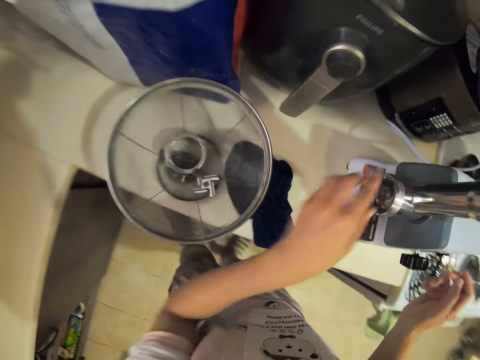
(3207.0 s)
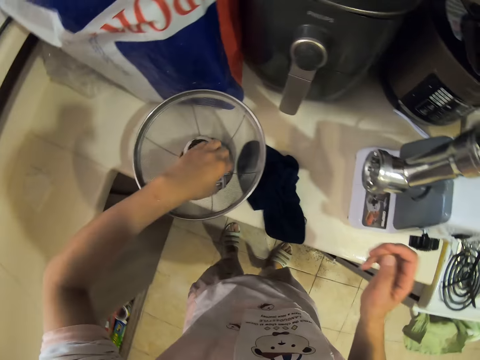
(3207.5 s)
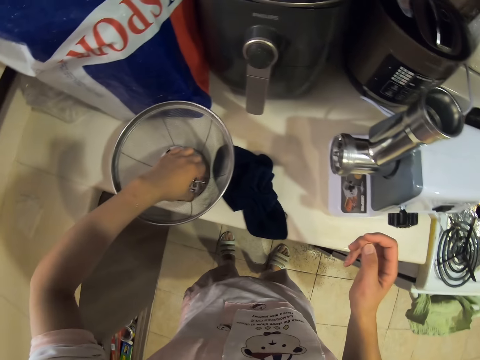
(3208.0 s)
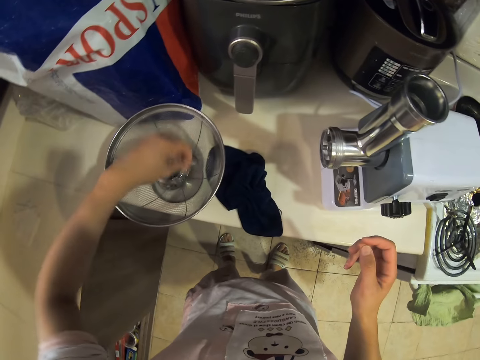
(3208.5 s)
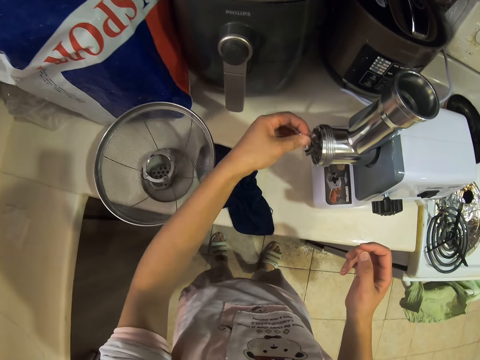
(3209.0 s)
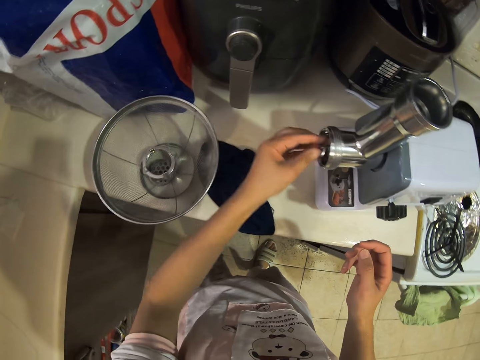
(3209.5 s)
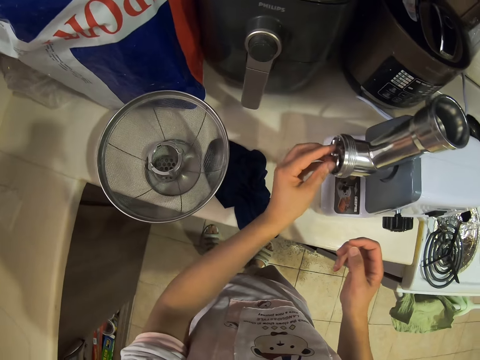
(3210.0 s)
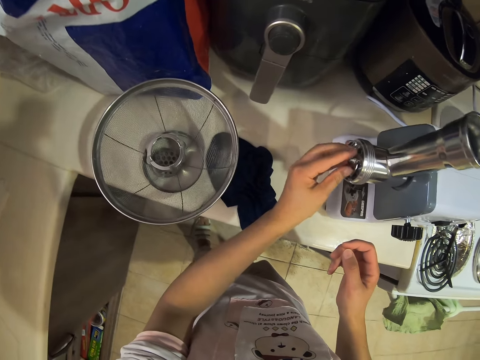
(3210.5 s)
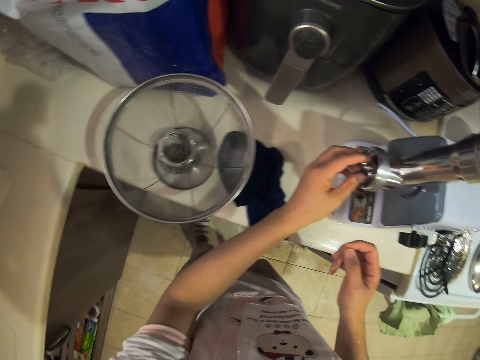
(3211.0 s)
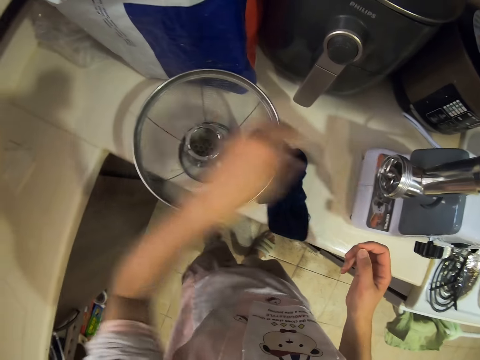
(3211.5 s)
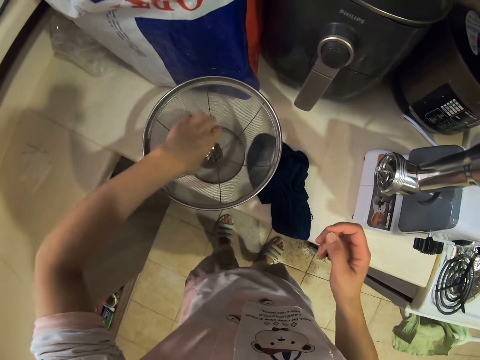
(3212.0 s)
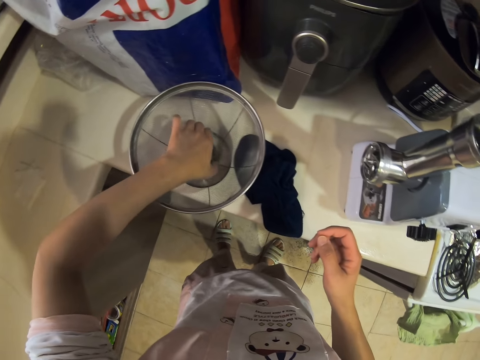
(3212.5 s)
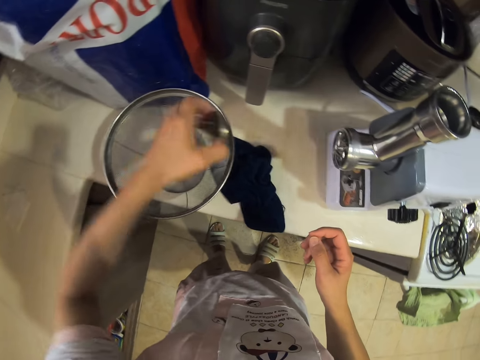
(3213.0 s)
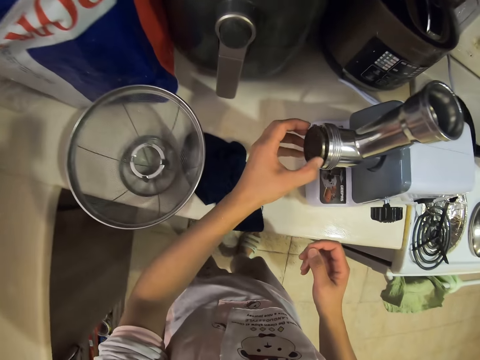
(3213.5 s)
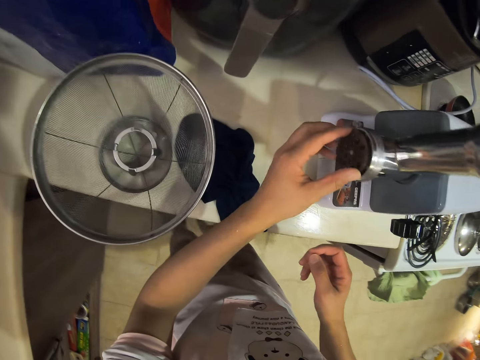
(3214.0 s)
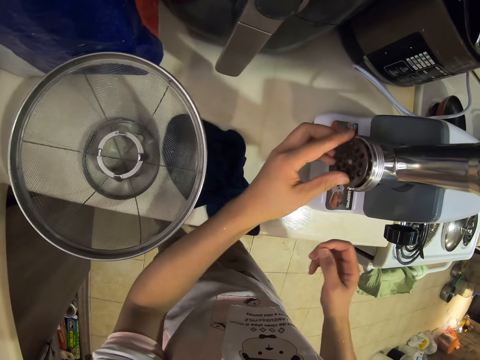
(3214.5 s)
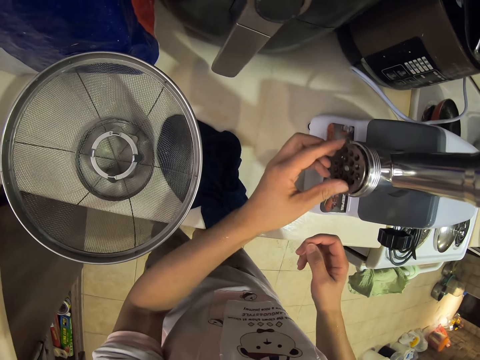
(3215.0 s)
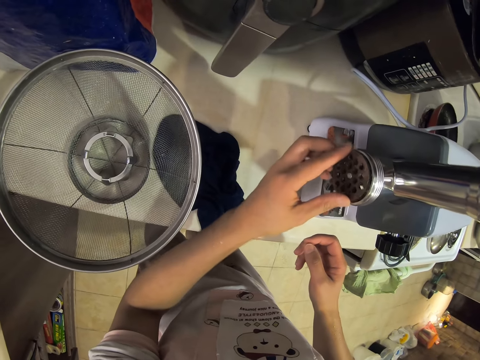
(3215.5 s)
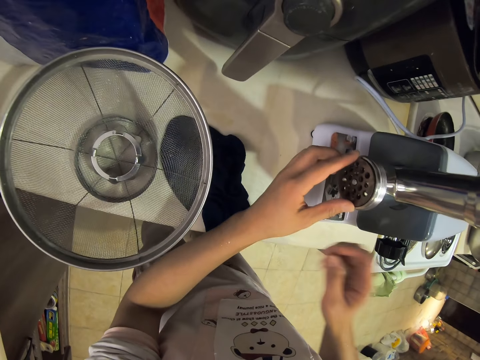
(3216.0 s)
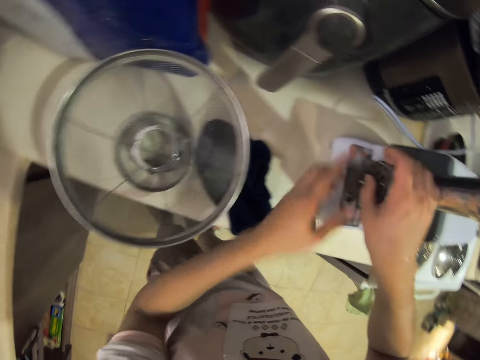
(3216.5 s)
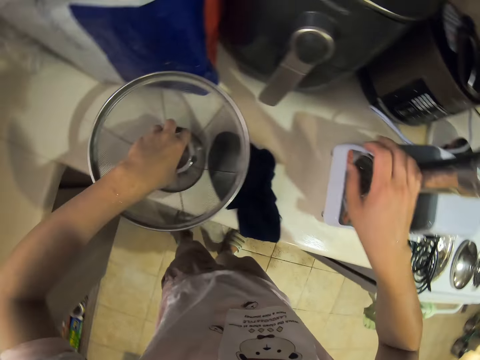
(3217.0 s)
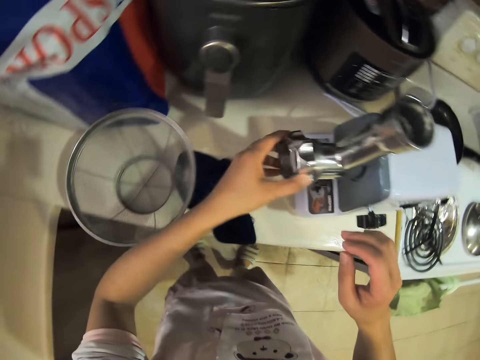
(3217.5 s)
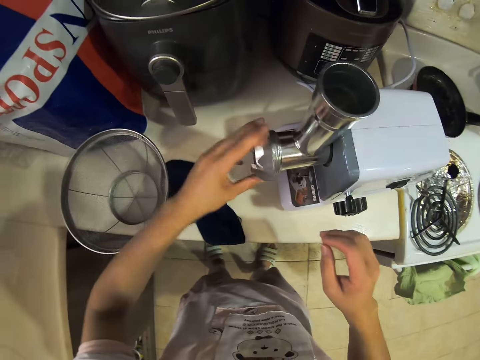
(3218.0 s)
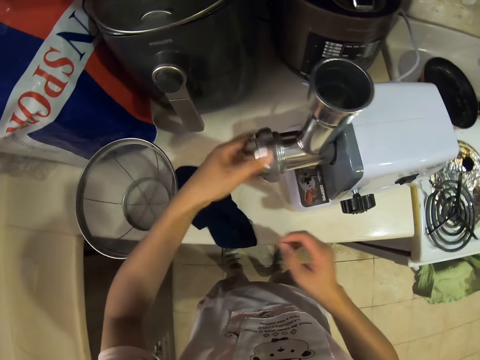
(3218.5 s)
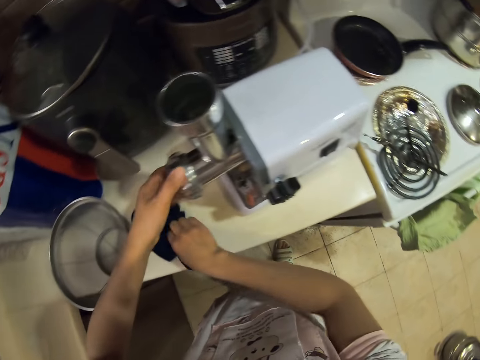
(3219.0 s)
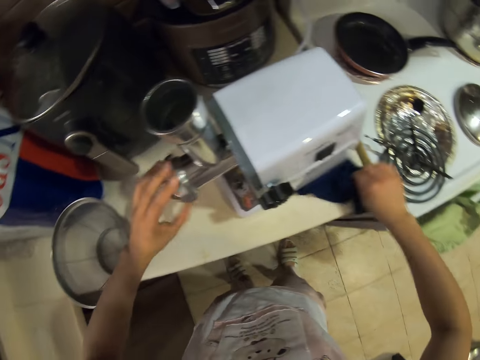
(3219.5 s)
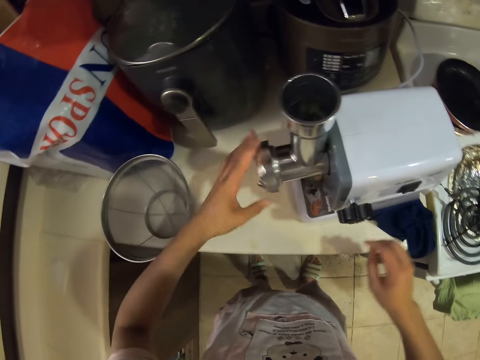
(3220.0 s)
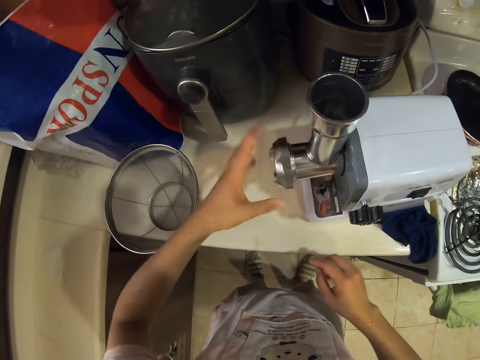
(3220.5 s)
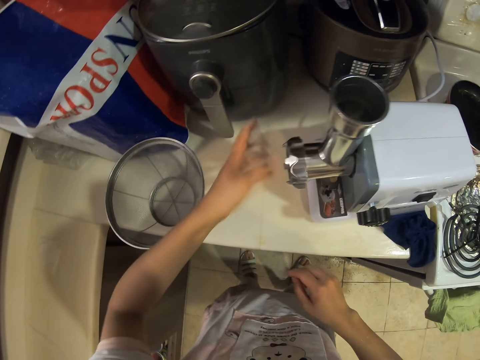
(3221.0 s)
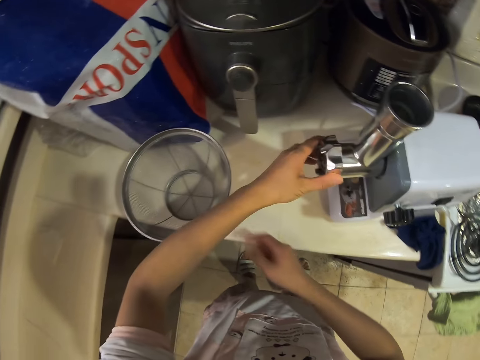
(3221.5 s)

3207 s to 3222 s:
The camera wearer takes the blade. They fix the blade. They connect the grinder plate. They take the cutting blade. They fix the cutting blade. They take the fixing ring. They fix the fixing ring. They adjust the grinding plate. They move the towel.

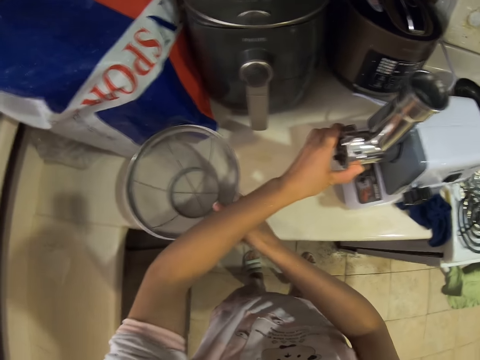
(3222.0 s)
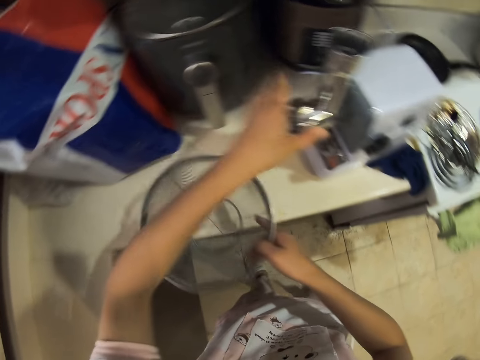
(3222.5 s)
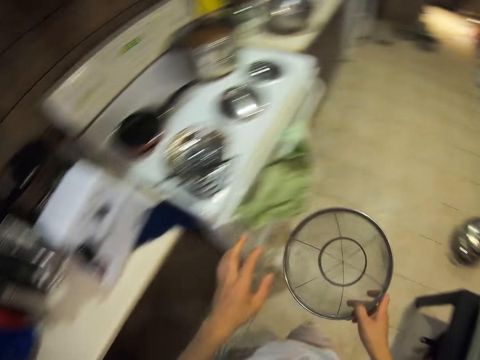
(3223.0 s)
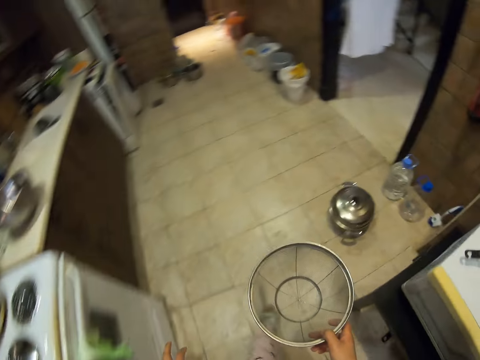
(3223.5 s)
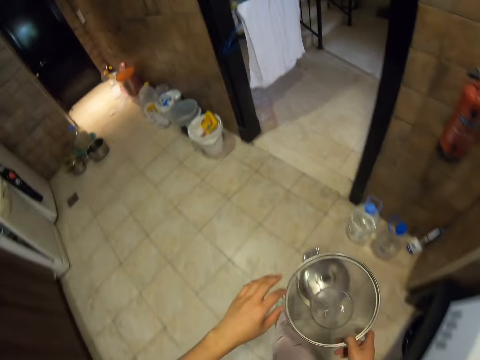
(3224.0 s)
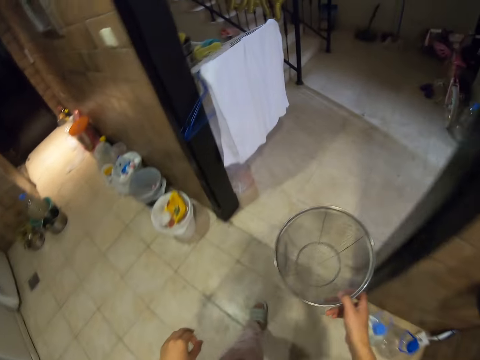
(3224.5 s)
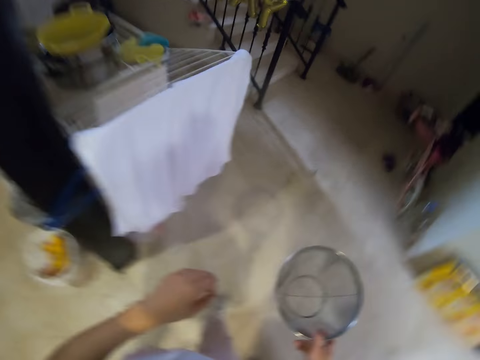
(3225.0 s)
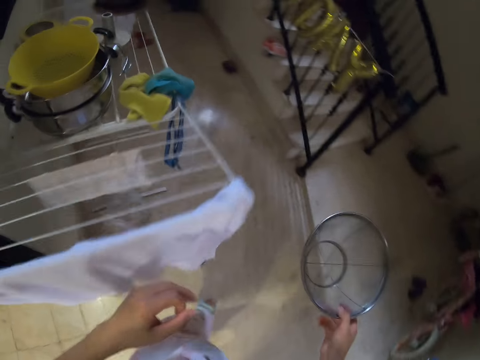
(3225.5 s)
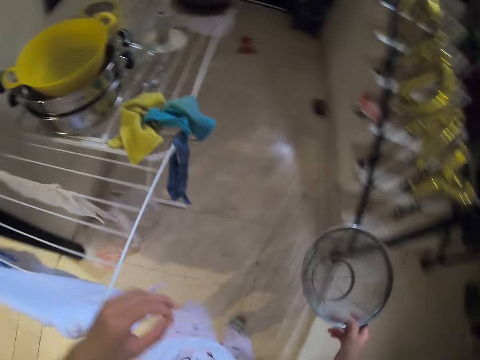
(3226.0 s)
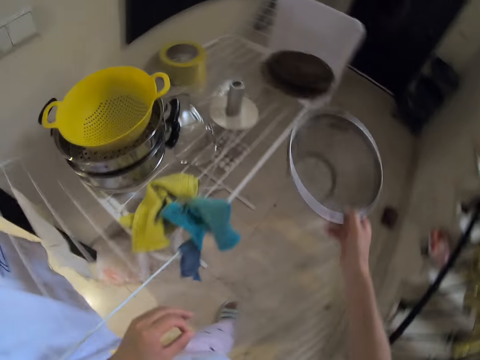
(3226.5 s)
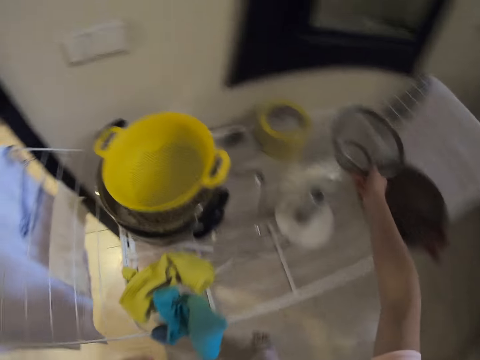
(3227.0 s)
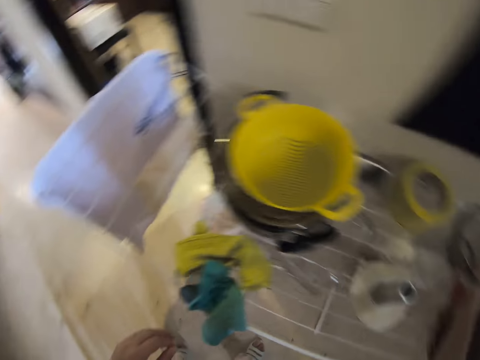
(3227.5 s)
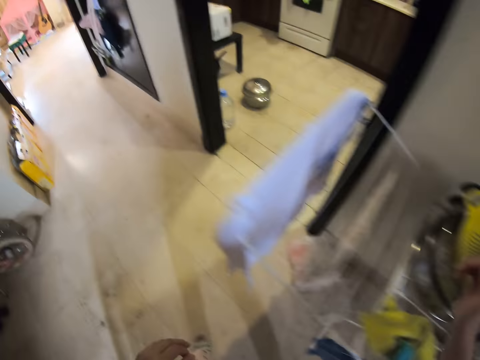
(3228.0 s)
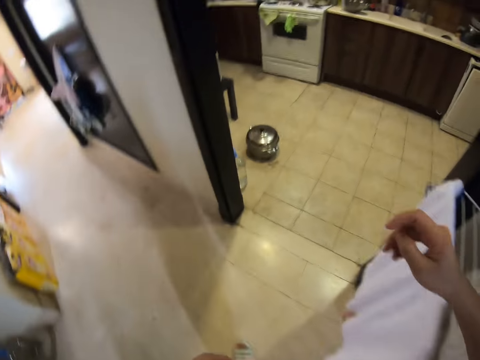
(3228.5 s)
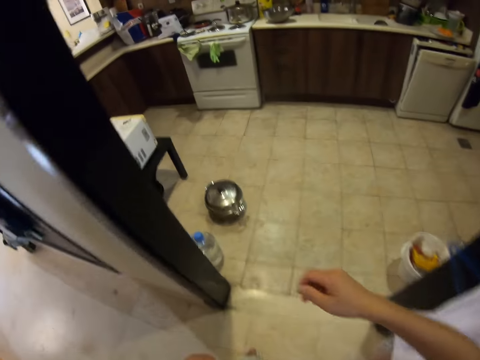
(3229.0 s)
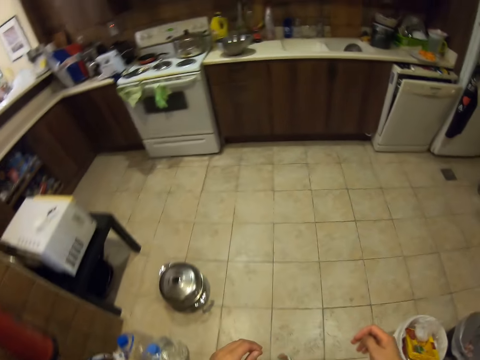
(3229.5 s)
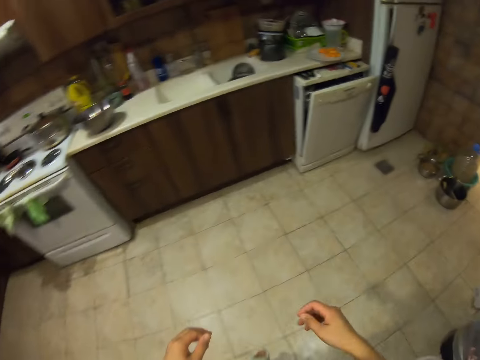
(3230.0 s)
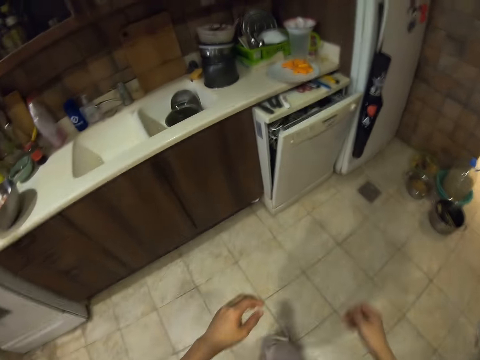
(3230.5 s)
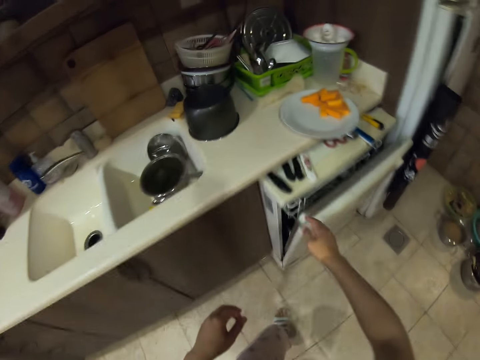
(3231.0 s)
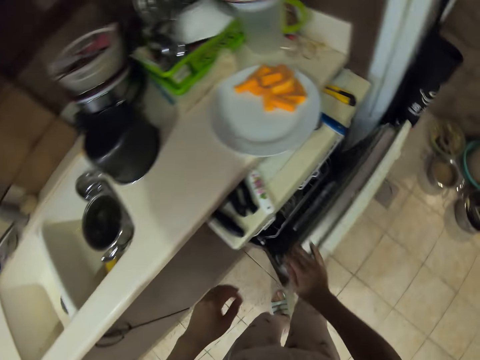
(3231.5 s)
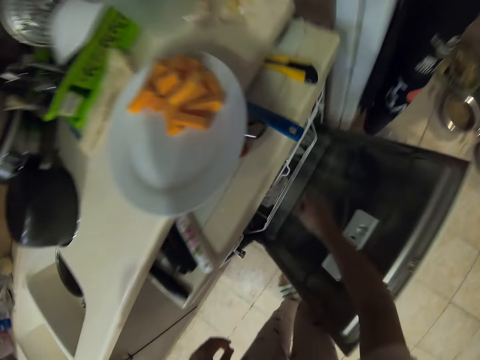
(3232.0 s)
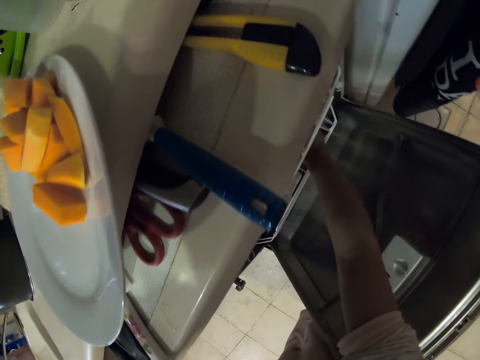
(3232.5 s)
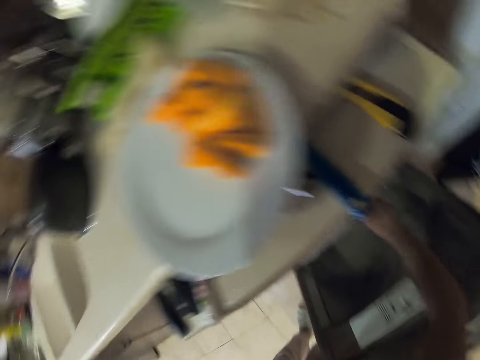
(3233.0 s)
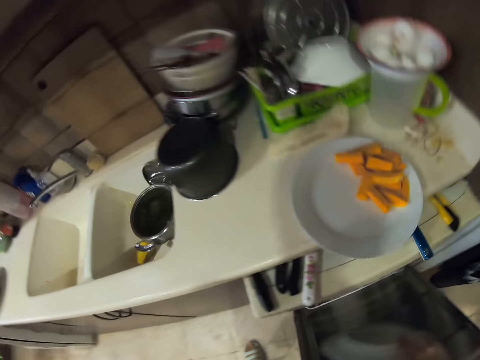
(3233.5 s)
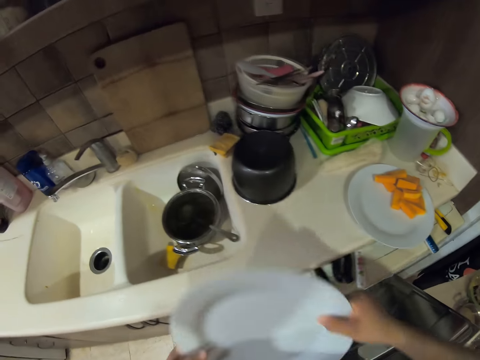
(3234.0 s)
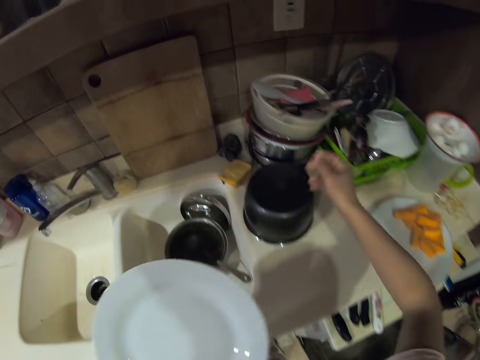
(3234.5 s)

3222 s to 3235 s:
The camera wearer takes a colander. They walk. They put the colander on the rack. They walk. They open the dishwasher machine. They take the plate.
